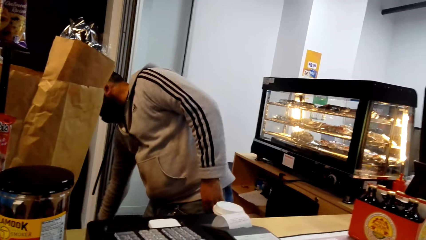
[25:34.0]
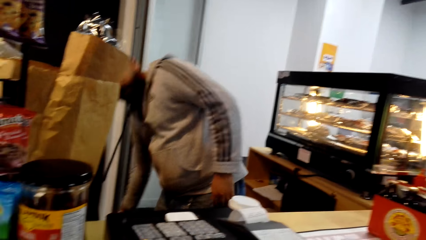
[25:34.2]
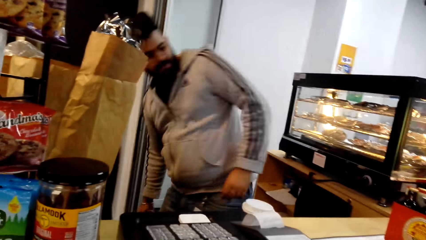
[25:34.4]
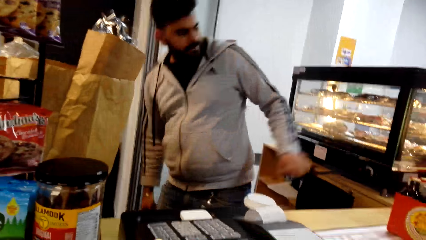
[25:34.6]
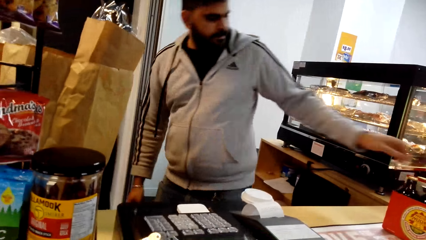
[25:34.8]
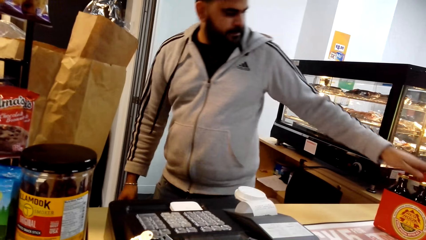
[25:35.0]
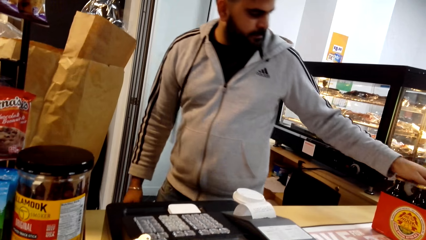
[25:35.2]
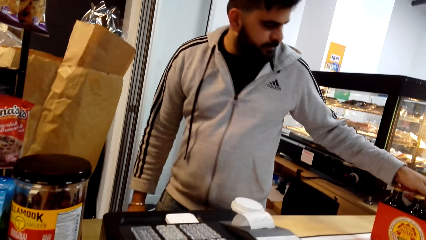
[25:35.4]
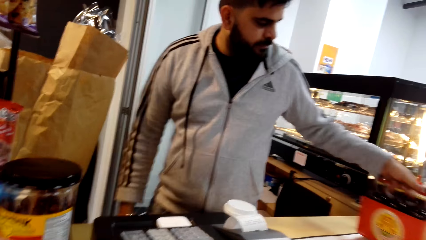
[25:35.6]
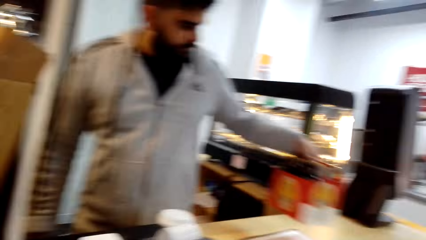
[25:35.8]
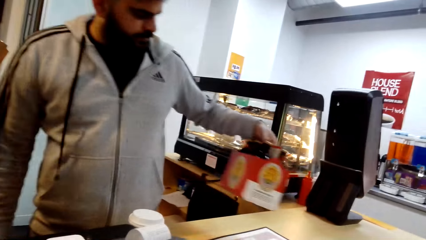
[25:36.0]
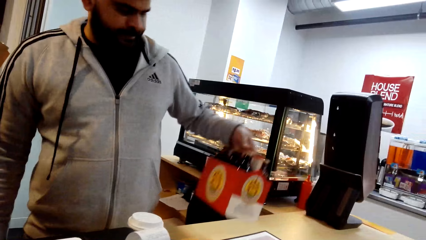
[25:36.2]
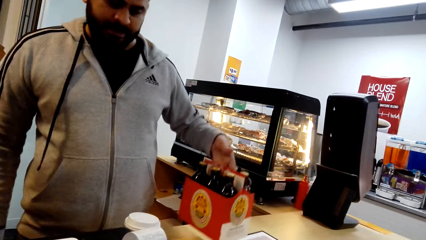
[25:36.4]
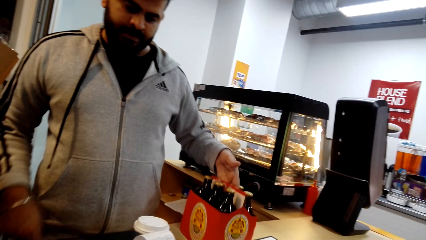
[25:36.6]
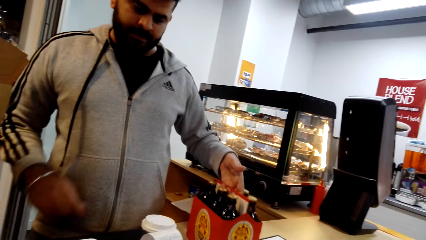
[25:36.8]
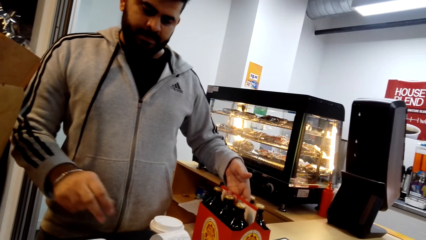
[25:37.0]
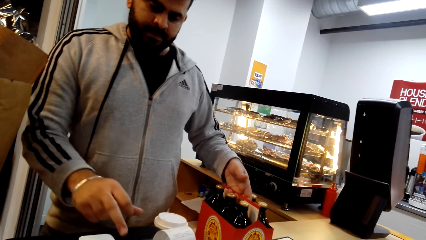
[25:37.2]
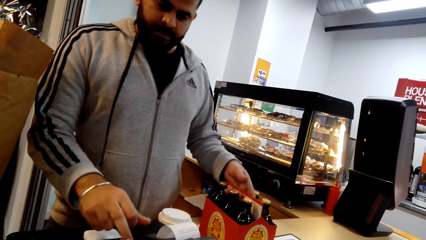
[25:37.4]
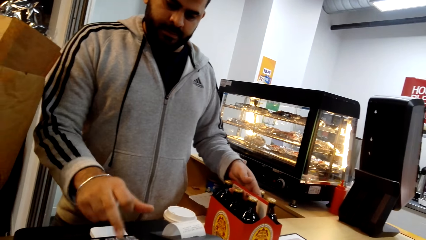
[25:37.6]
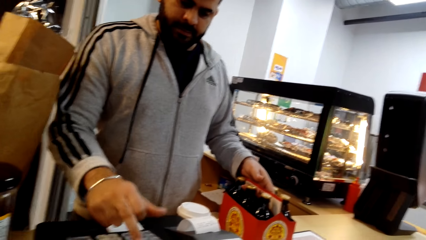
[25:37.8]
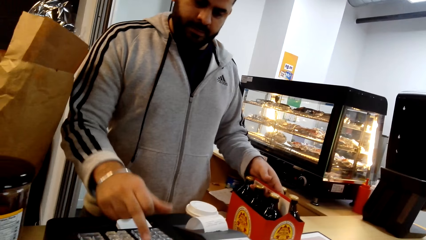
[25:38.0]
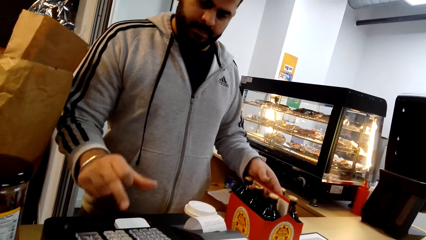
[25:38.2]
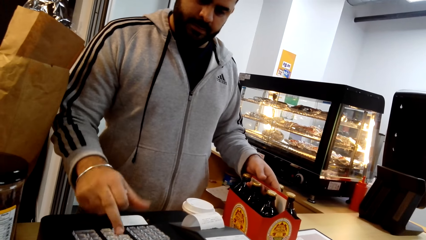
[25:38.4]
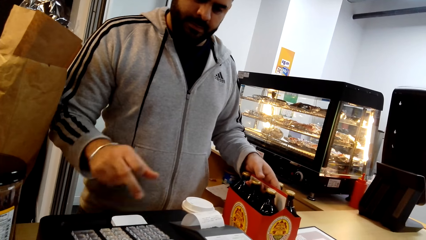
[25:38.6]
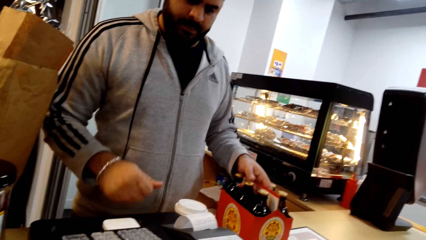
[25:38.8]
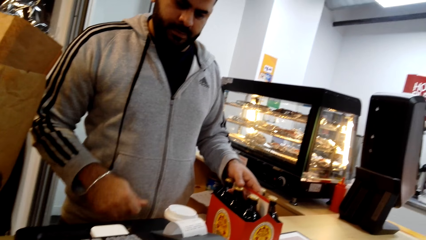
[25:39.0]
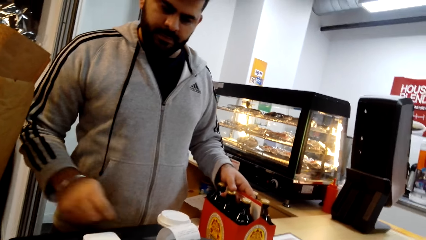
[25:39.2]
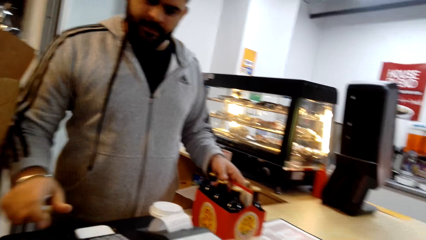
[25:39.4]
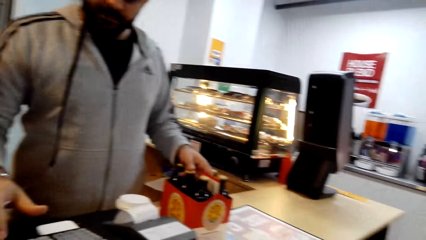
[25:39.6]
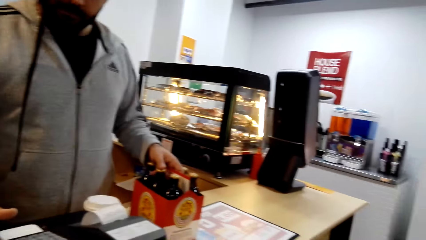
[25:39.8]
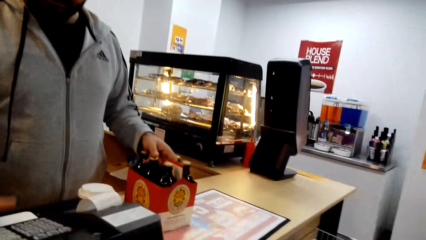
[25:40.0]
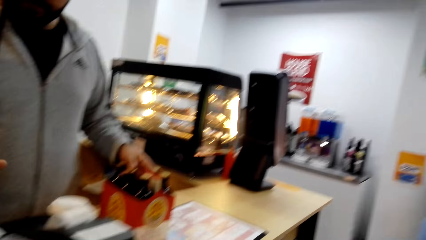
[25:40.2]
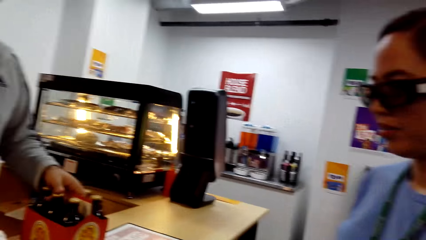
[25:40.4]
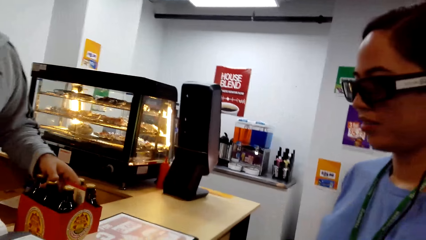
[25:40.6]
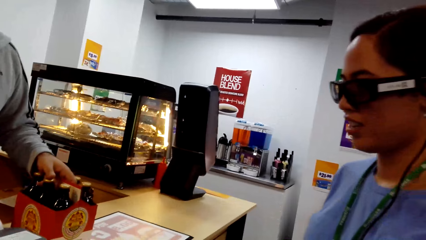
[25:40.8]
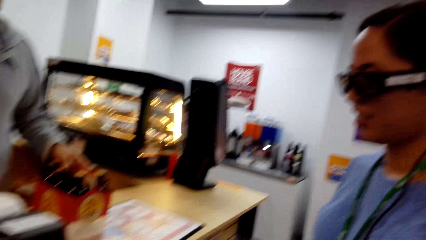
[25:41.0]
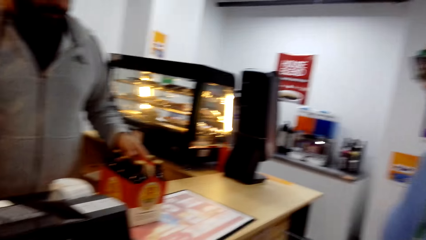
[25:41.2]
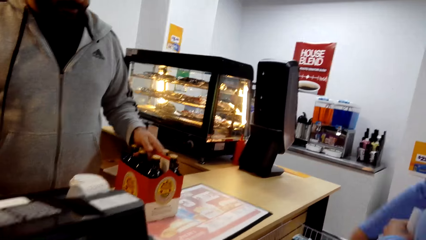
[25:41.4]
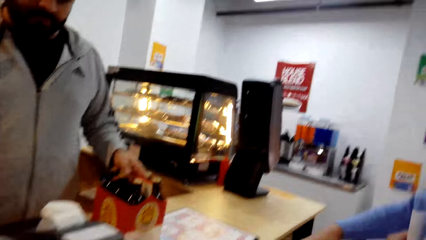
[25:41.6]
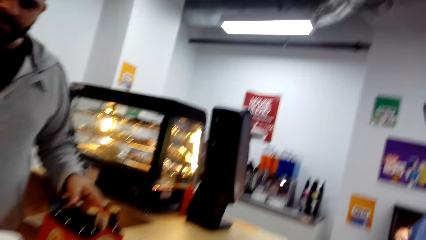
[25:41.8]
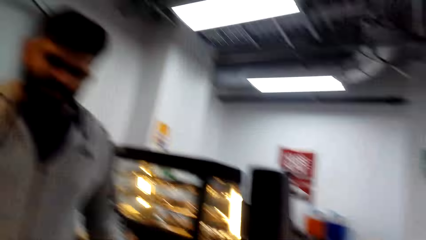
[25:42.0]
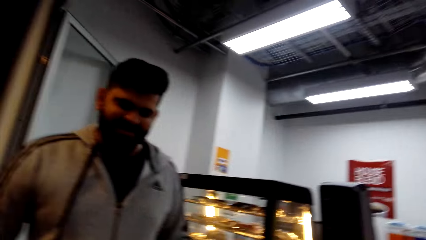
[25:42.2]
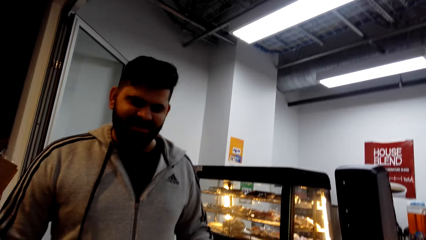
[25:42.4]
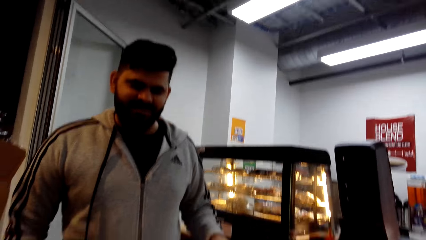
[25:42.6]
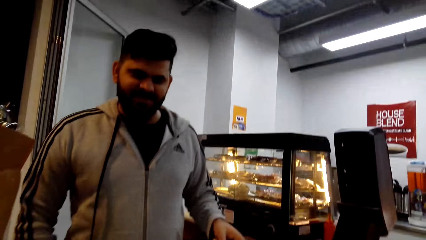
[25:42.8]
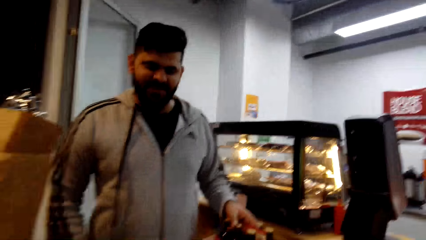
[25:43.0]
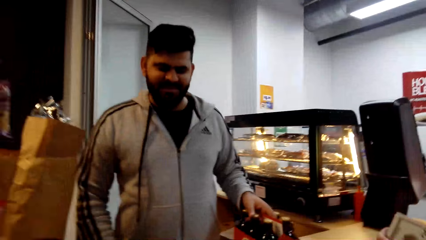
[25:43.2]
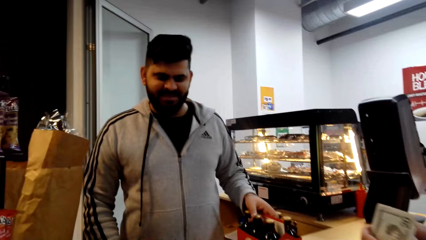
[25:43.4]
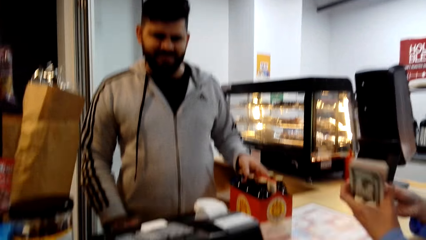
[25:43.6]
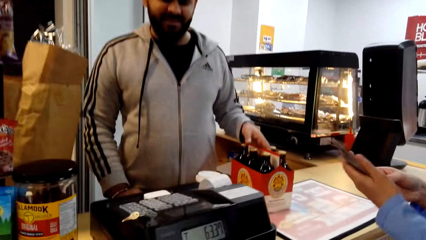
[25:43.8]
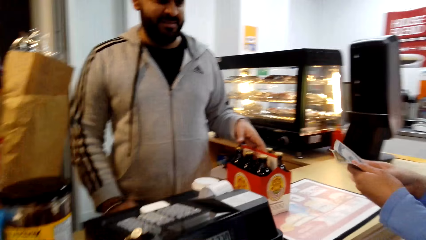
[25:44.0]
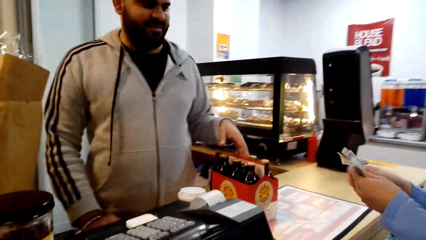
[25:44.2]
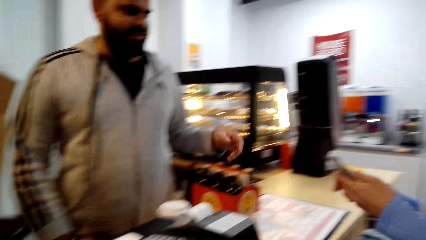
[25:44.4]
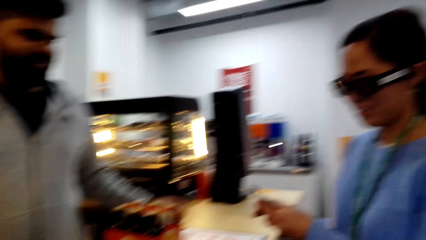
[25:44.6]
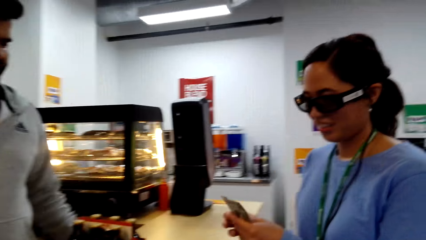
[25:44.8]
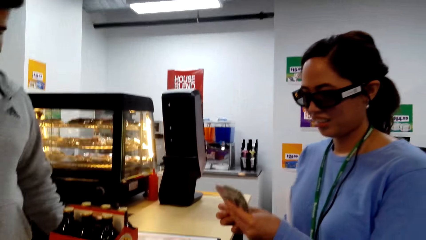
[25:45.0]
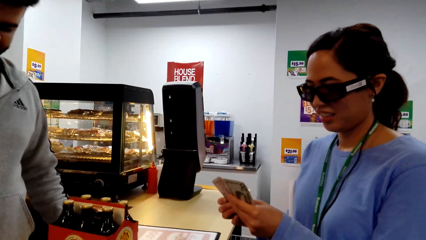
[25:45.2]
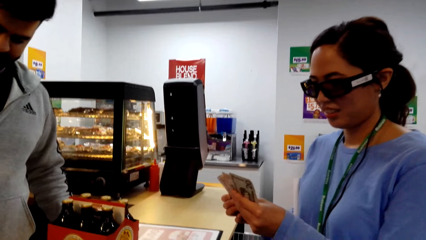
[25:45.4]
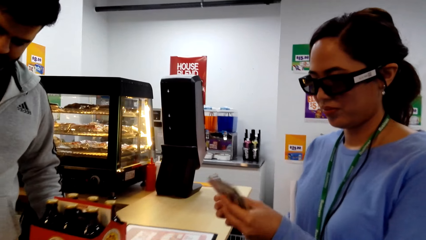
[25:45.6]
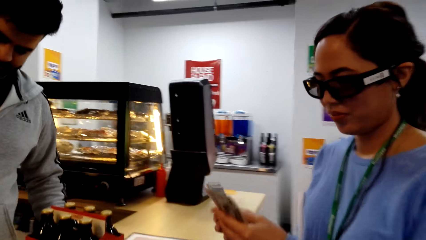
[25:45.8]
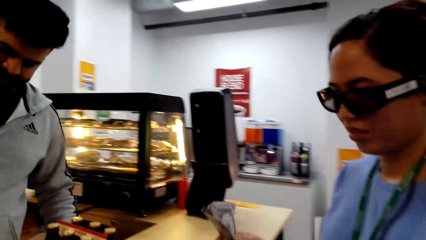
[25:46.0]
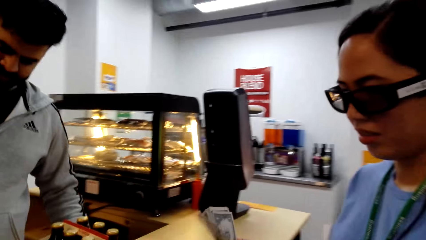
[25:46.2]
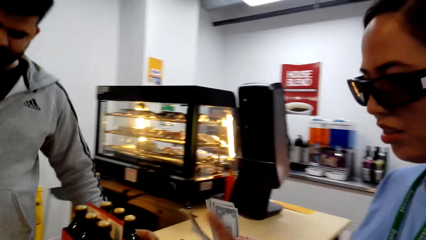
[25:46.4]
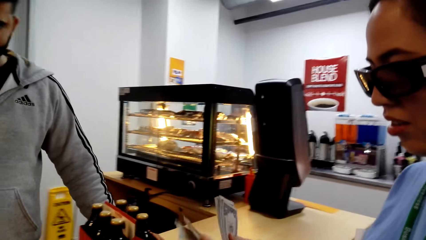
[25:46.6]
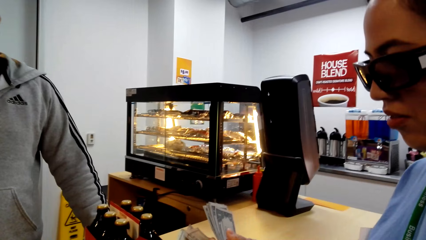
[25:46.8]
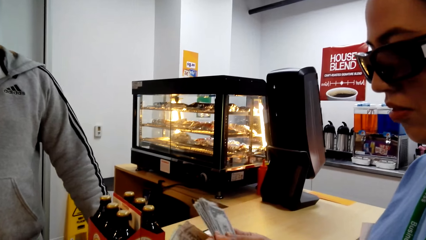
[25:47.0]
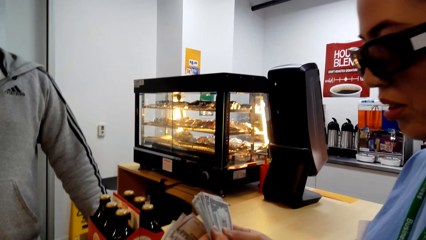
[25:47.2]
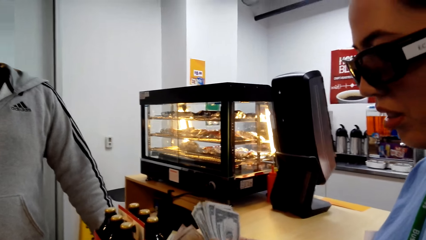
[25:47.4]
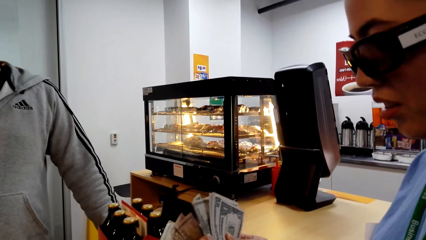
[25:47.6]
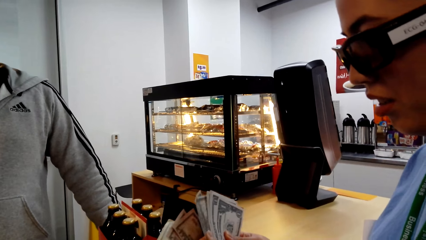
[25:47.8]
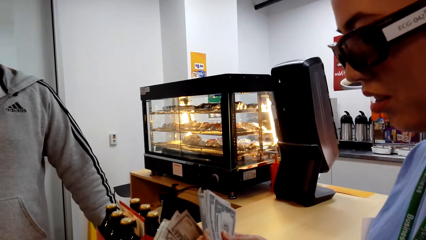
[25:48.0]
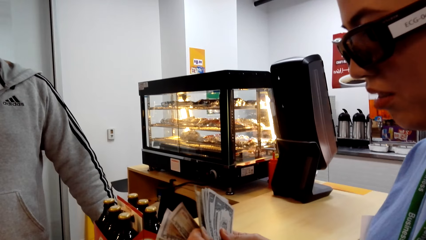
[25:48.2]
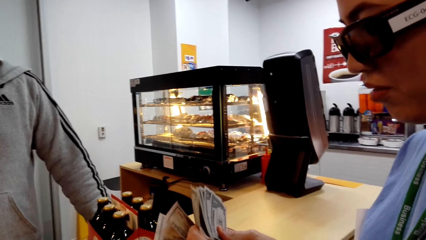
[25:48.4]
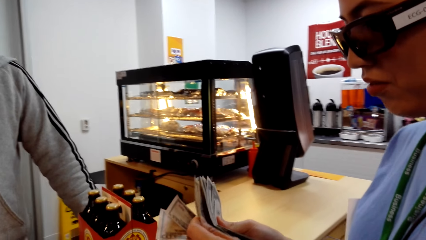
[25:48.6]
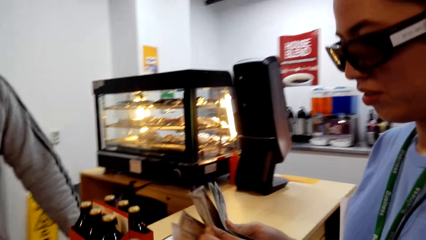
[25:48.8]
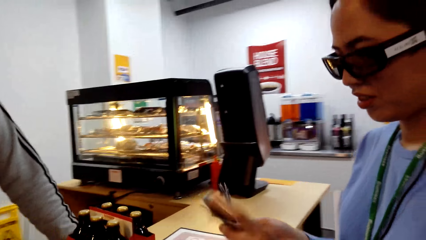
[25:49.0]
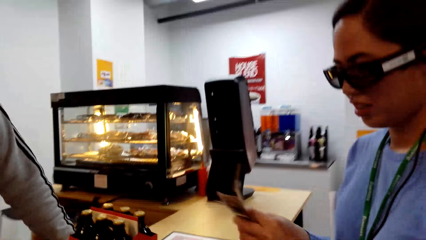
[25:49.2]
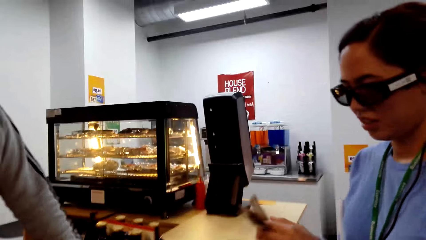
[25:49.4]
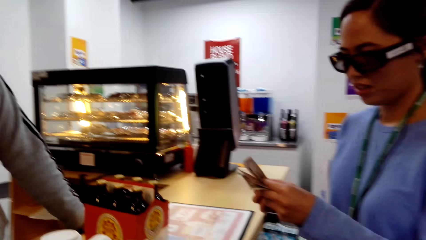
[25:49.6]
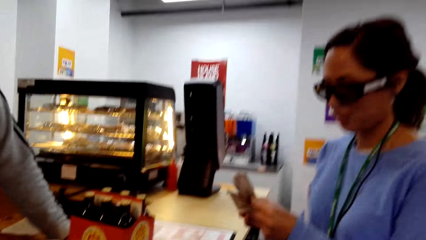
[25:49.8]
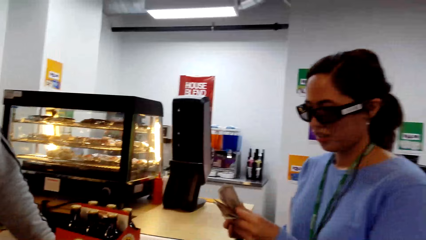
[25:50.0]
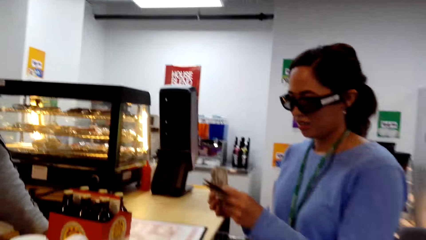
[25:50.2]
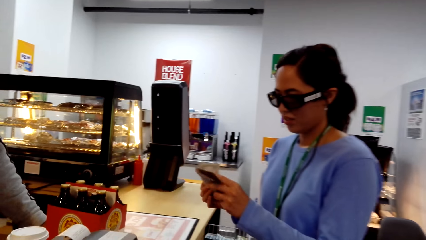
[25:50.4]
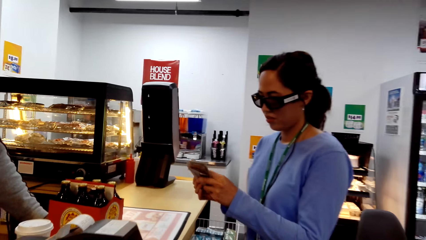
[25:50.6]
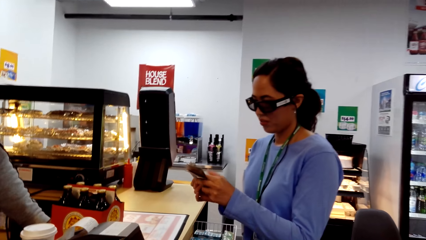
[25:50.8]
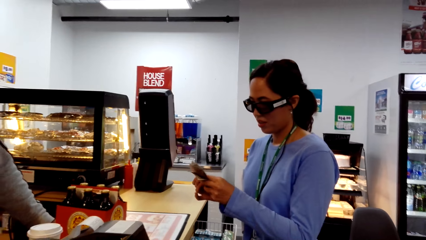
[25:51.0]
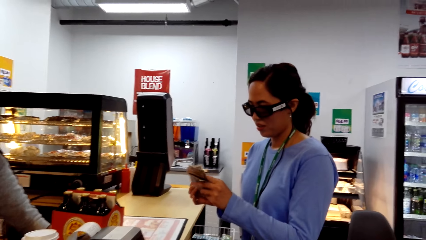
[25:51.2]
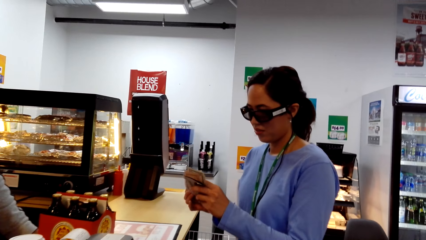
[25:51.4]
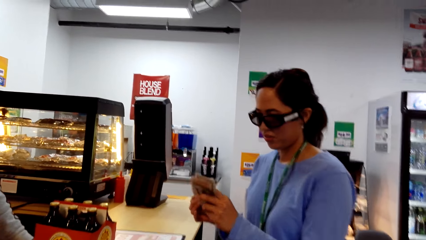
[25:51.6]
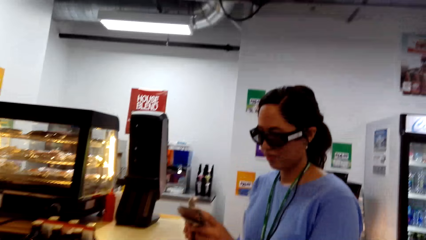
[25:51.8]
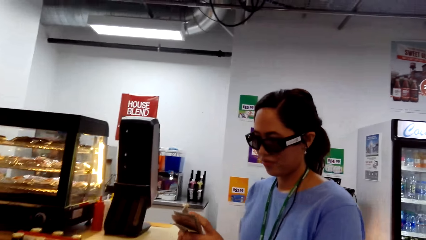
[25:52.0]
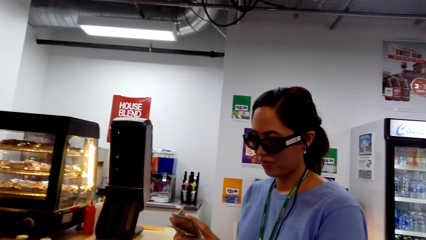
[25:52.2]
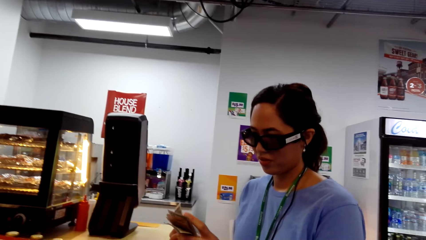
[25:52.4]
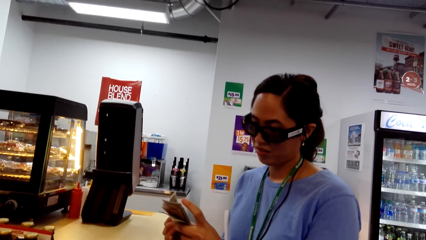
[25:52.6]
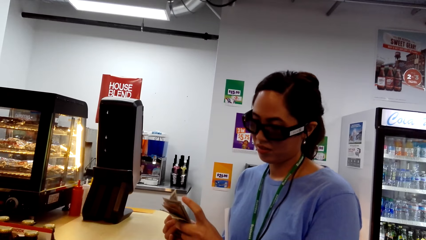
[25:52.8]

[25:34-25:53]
The man picks the bottle and clicks the paying machine. The camera wearer converses to the woman. The woman counts the money.
